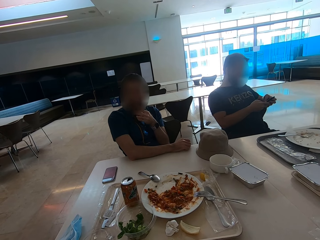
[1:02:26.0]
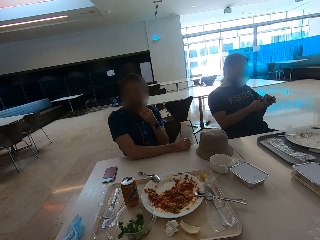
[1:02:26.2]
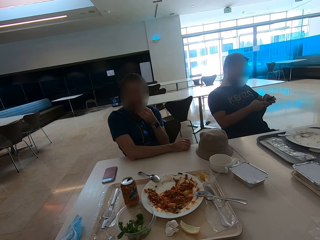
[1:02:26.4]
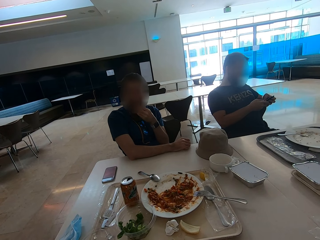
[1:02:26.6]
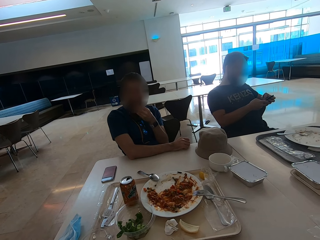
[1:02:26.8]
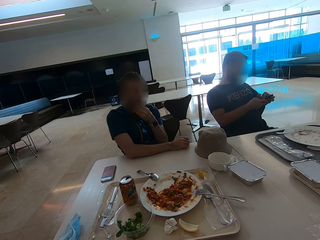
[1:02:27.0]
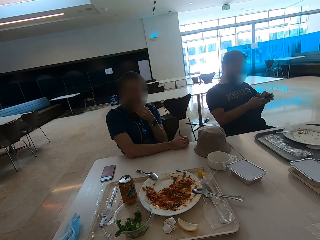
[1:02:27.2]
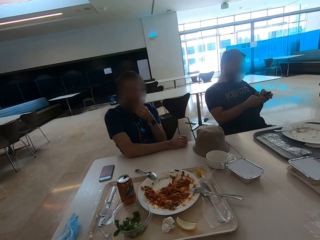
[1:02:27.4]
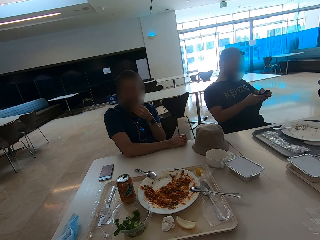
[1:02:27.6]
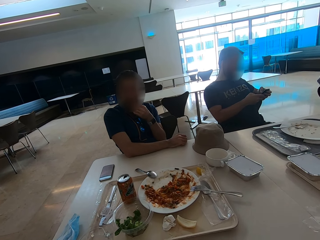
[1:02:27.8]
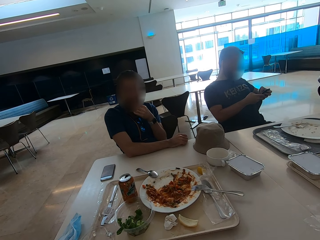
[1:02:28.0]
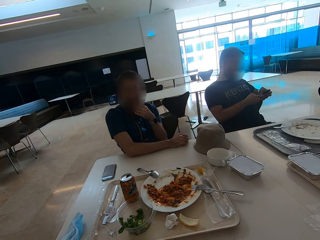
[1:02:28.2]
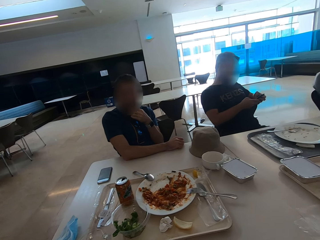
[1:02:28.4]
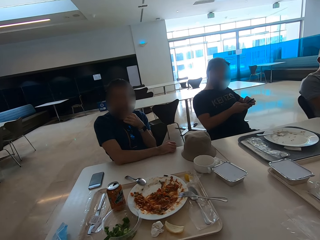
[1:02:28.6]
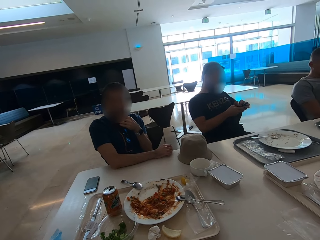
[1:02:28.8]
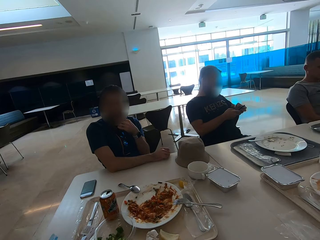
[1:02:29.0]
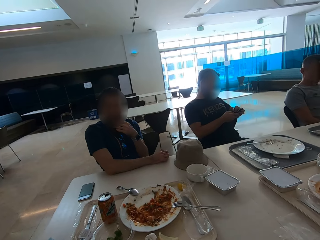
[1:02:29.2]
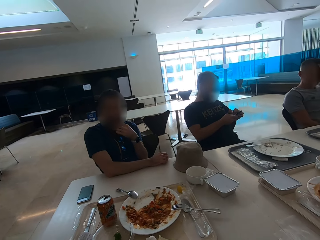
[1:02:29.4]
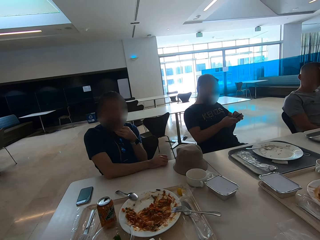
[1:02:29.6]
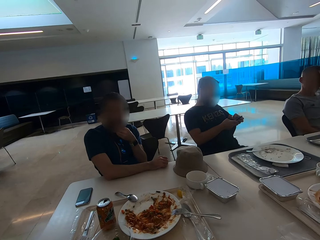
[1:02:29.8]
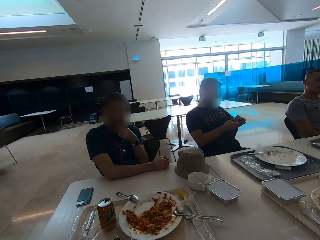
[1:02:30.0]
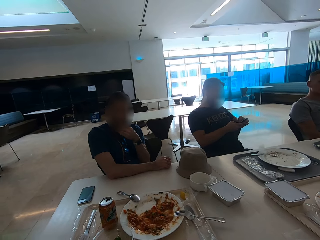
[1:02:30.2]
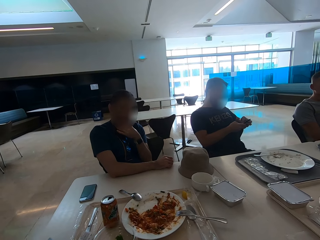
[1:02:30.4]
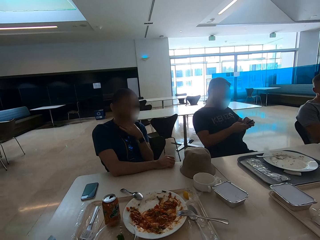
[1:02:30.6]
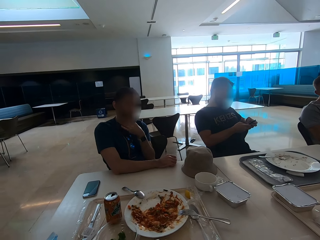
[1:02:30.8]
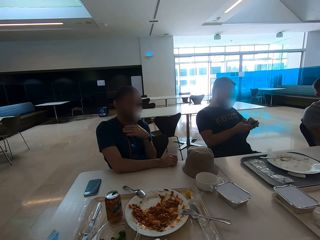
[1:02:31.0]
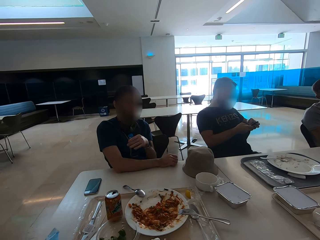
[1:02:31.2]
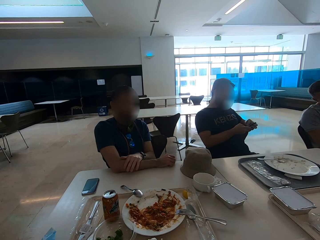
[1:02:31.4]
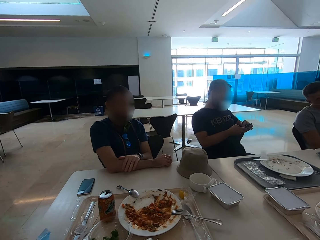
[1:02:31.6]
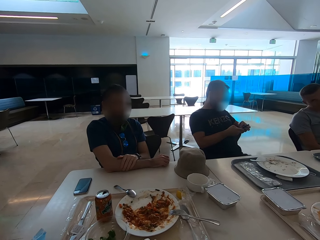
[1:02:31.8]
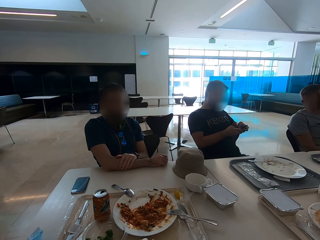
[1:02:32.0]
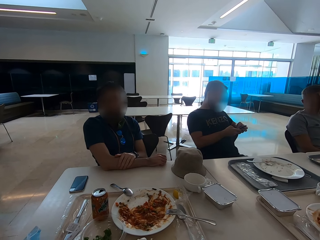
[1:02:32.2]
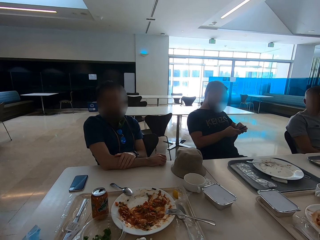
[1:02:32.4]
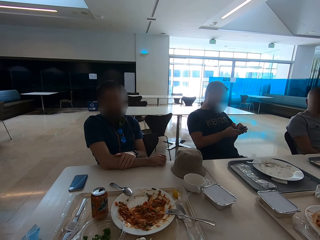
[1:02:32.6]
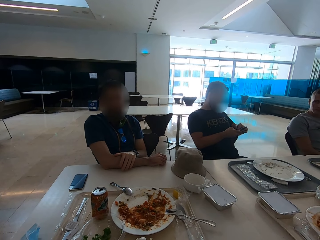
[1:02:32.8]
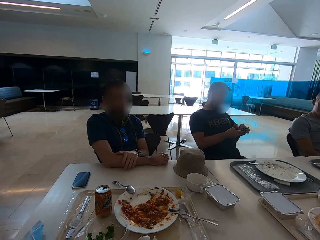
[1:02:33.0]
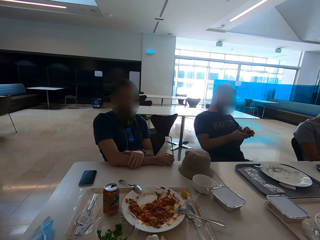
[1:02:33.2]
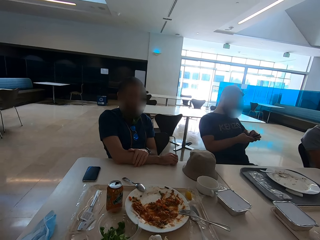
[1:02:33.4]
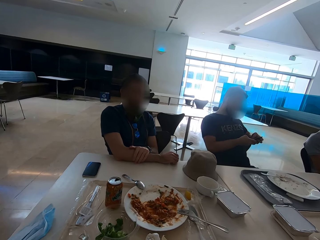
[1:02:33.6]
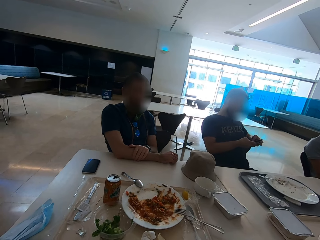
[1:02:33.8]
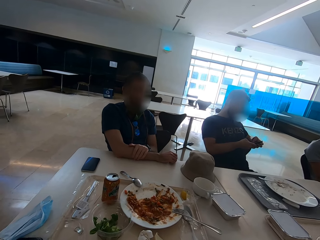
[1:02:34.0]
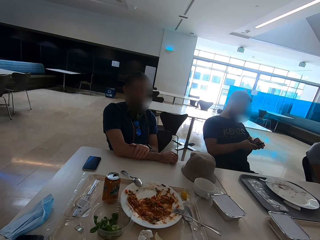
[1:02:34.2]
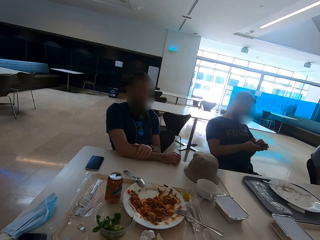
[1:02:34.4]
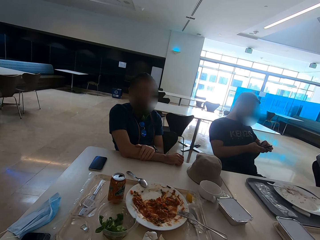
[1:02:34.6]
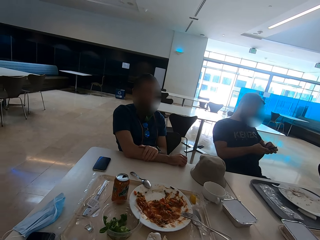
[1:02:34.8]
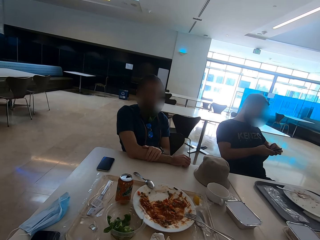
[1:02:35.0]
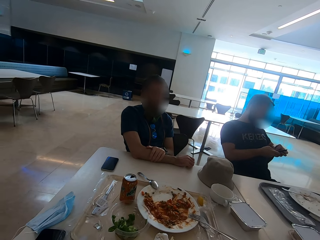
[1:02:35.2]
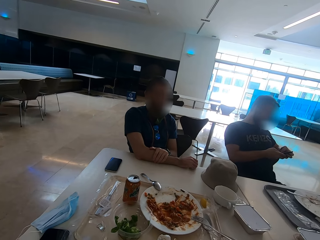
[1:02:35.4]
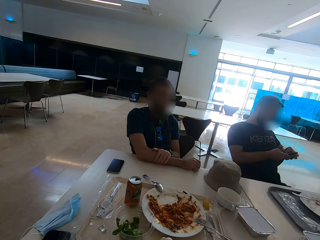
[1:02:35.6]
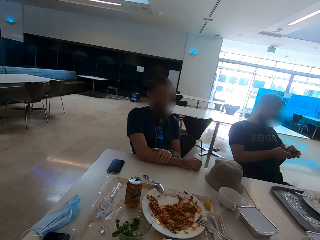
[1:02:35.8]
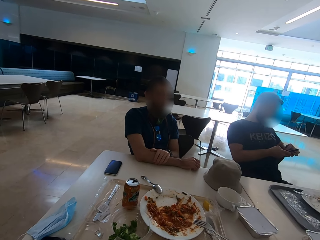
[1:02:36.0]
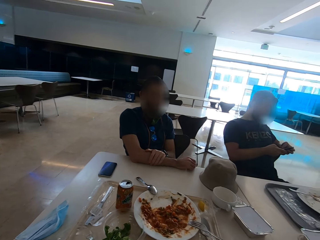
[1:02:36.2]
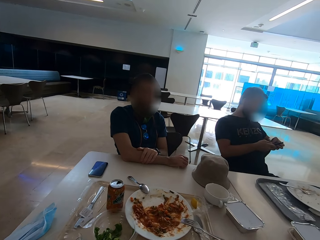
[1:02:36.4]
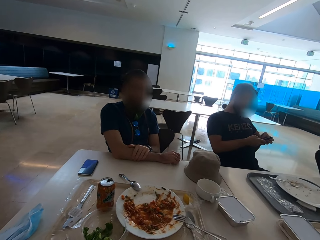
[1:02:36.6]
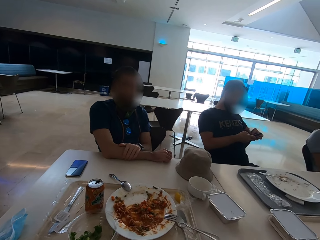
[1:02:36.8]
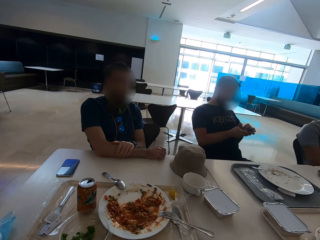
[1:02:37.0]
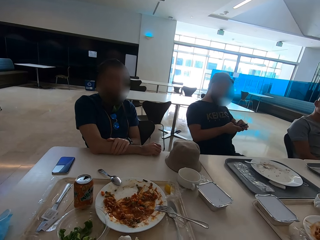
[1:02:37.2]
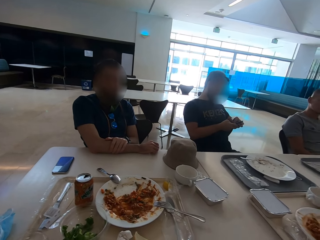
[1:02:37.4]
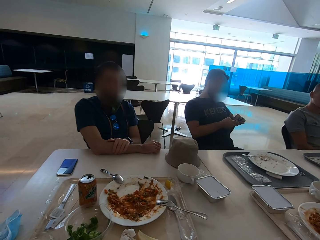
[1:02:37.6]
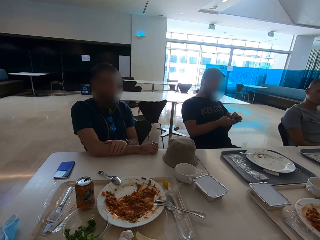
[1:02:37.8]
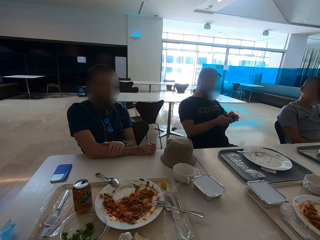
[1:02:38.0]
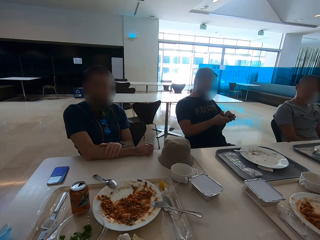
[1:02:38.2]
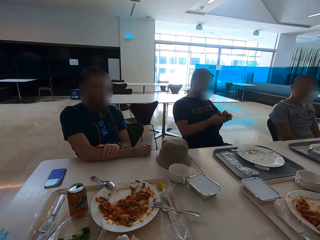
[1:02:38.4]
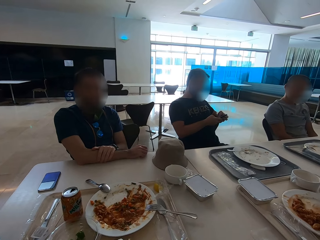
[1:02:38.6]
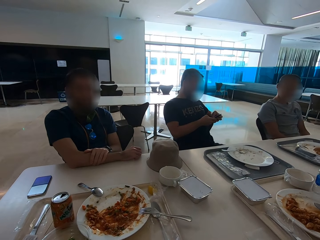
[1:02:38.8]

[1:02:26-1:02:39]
The man puts the left hand on top of the right hand. The man operates the phone. The camera wearer looks around.

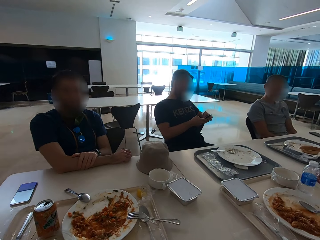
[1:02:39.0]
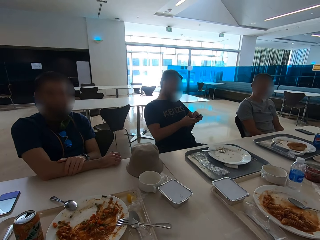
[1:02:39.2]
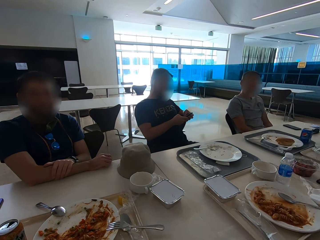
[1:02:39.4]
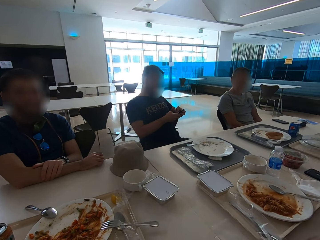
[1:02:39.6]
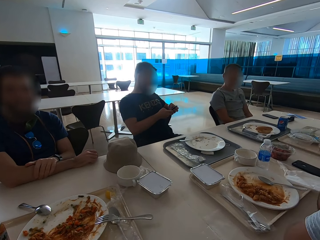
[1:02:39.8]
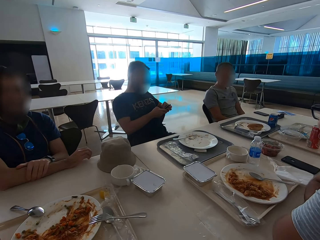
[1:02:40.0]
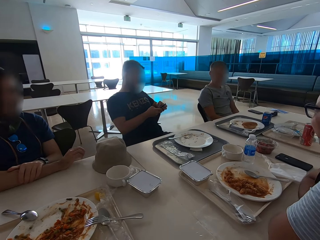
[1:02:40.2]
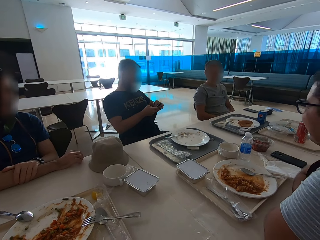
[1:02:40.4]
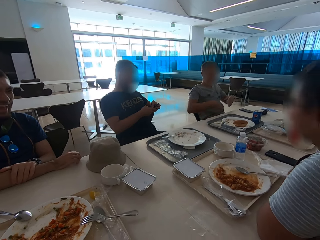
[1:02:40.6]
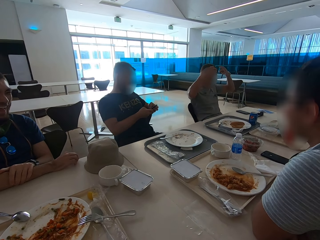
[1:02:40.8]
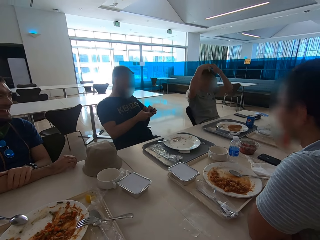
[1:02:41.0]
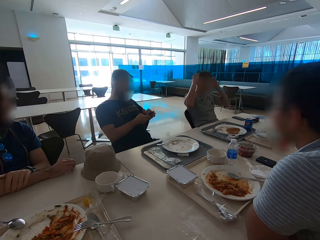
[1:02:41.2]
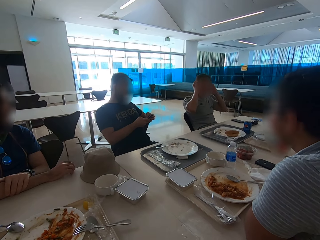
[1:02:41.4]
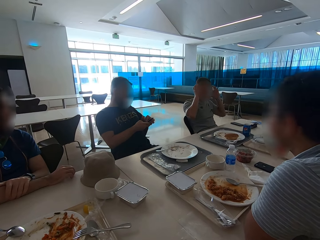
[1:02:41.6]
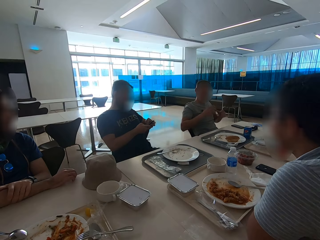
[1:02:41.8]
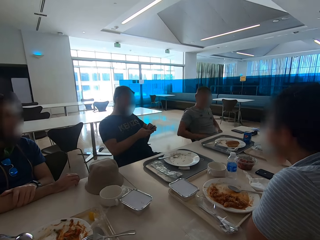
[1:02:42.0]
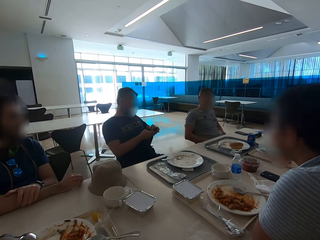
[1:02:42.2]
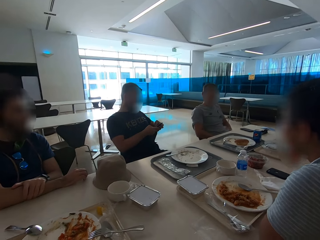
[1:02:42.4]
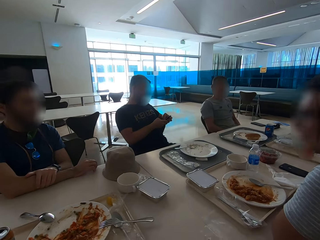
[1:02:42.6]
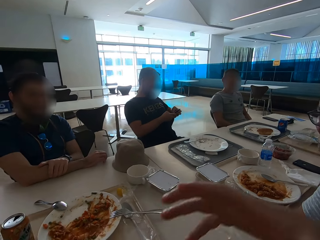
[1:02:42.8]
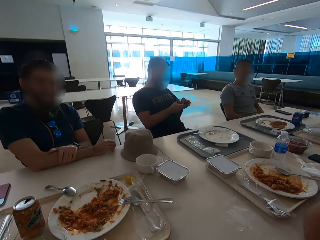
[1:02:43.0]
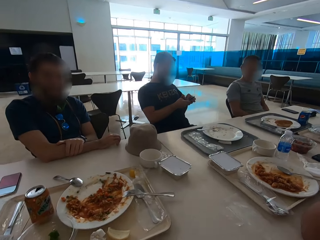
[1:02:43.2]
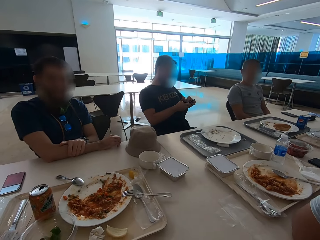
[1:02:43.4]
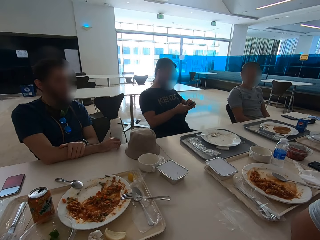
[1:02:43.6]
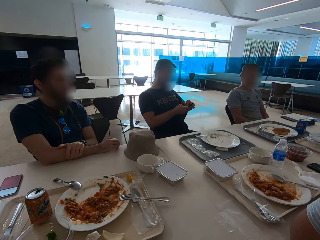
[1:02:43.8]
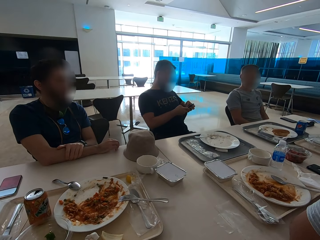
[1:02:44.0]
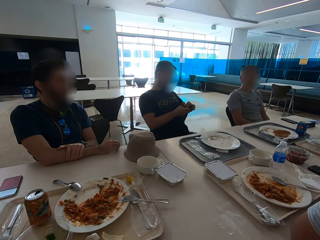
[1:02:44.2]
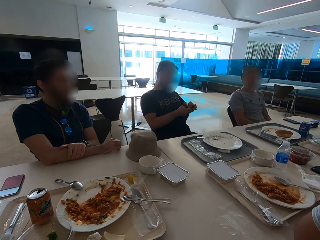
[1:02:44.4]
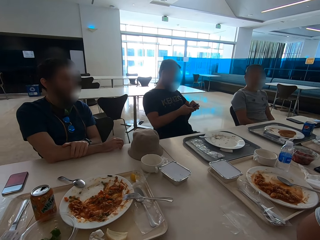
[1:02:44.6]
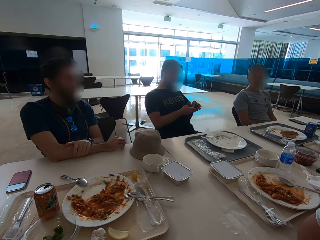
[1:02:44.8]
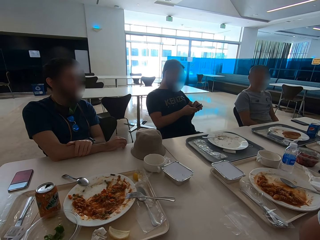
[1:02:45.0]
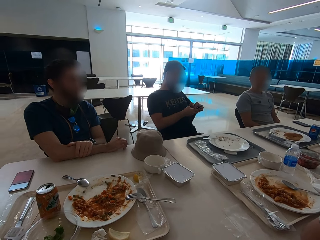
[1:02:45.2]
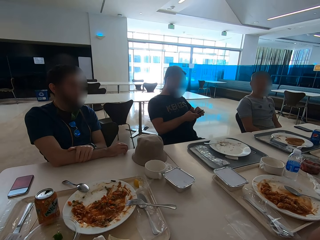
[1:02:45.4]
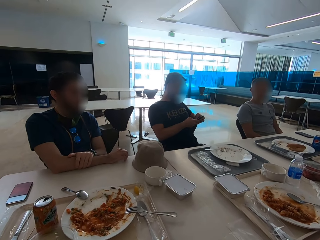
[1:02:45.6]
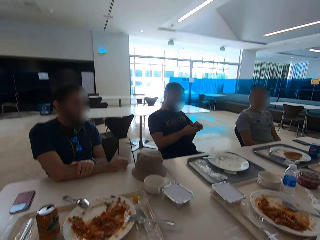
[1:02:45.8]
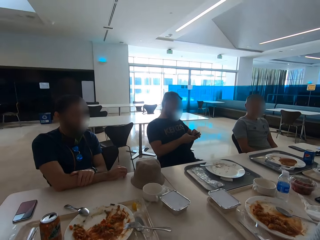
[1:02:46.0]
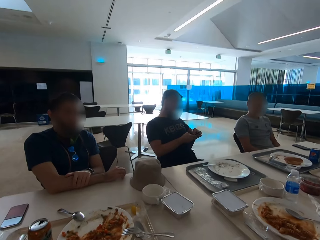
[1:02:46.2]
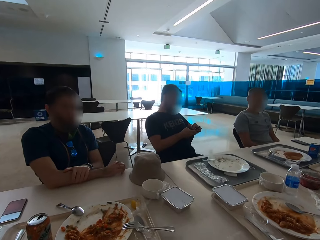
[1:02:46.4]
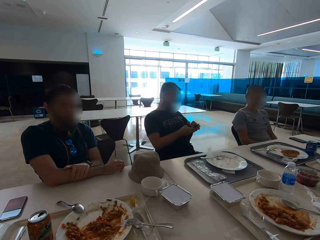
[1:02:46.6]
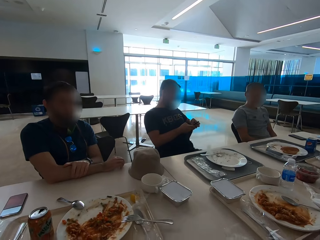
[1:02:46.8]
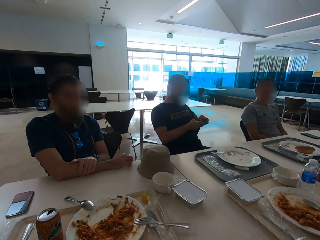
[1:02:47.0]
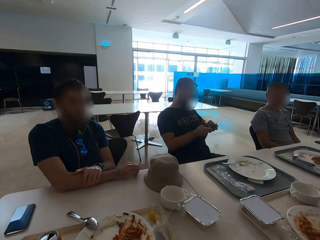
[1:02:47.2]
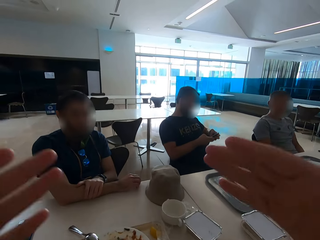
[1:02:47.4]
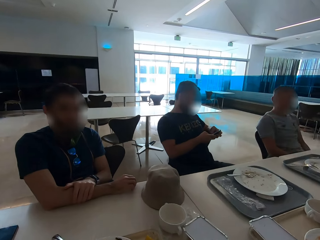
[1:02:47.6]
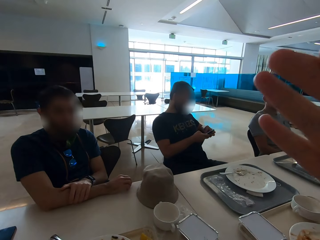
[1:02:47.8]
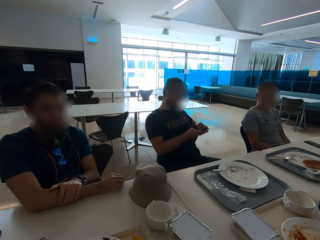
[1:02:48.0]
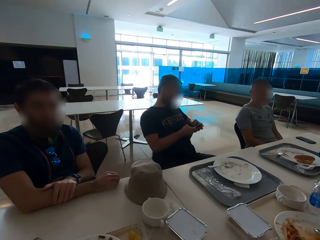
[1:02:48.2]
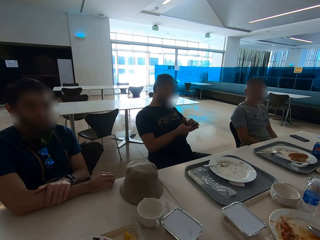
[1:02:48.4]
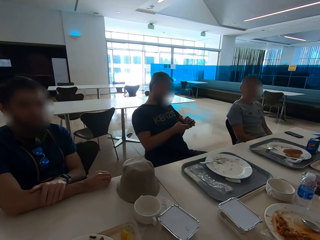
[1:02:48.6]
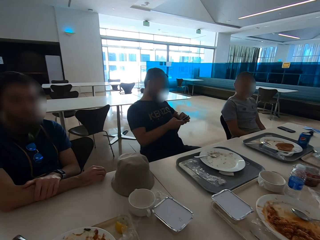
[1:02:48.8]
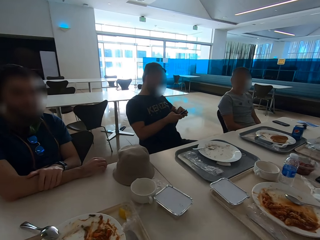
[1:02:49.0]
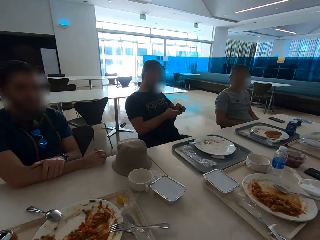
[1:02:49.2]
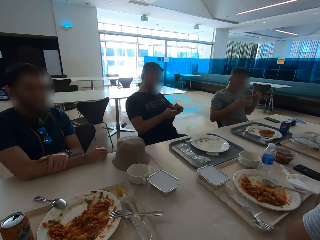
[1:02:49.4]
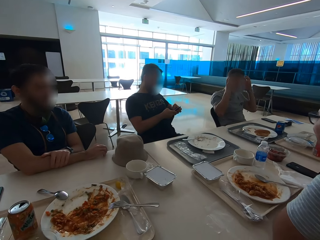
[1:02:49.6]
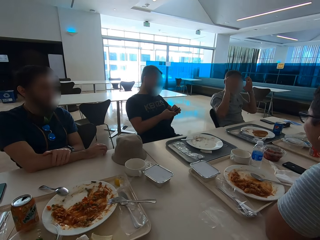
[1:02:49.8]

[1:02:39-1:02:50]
The man taps on the table with his fingers and laughs. The other man gestures with both hands and touches his head. The camera wearer moves his right hand up. He moves his hands.
